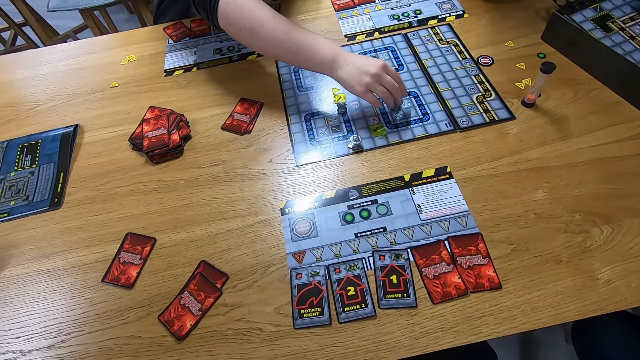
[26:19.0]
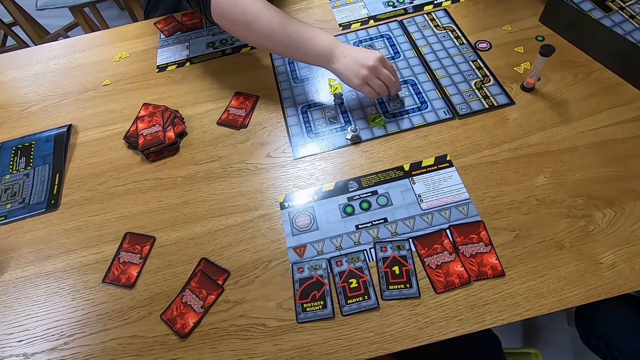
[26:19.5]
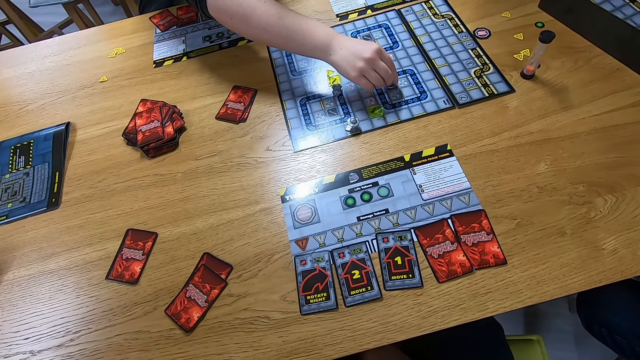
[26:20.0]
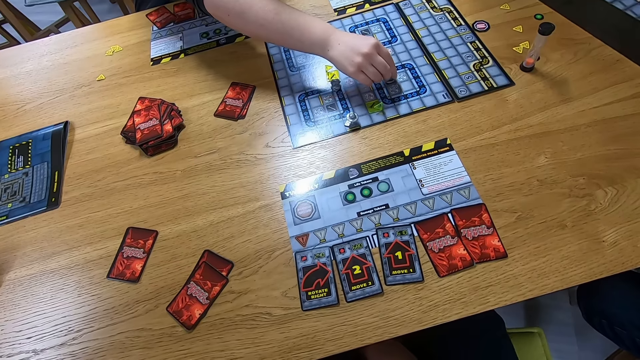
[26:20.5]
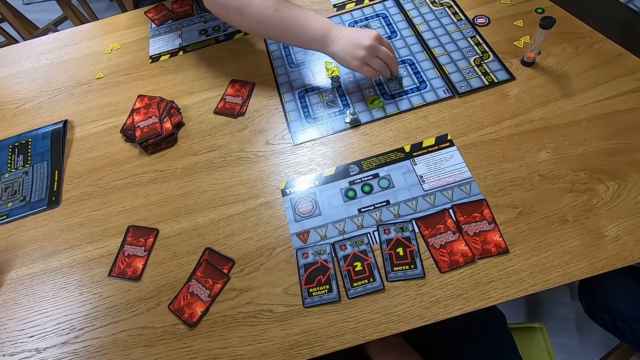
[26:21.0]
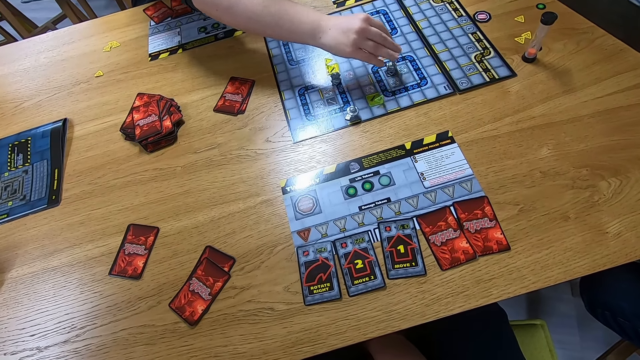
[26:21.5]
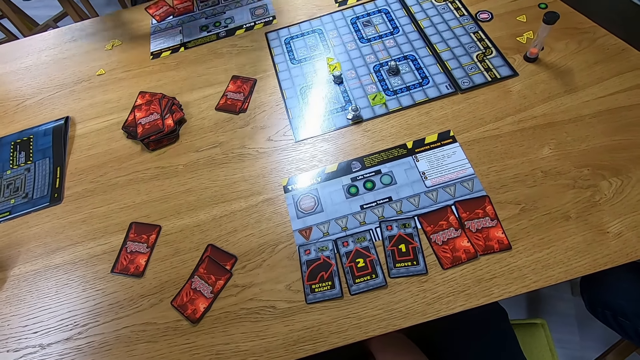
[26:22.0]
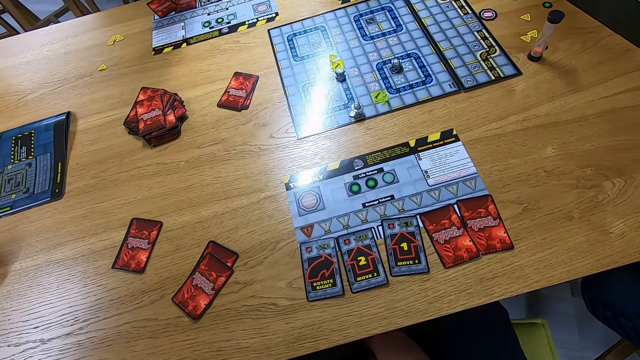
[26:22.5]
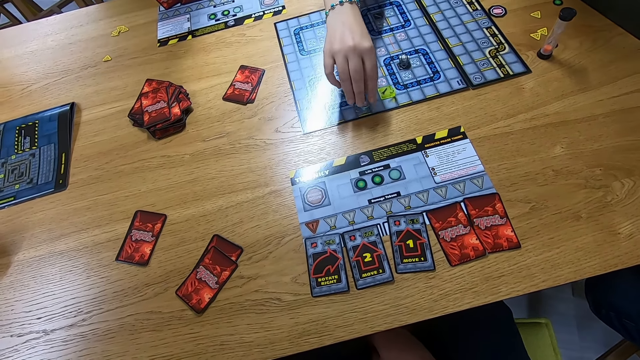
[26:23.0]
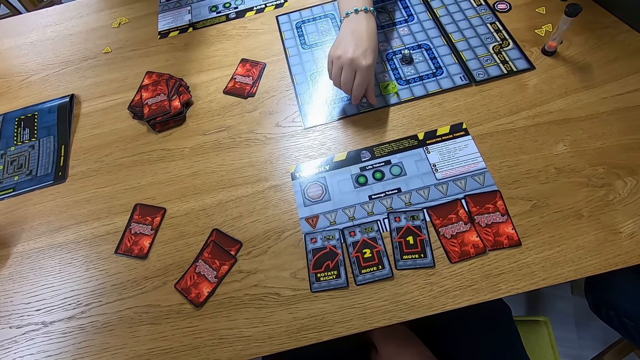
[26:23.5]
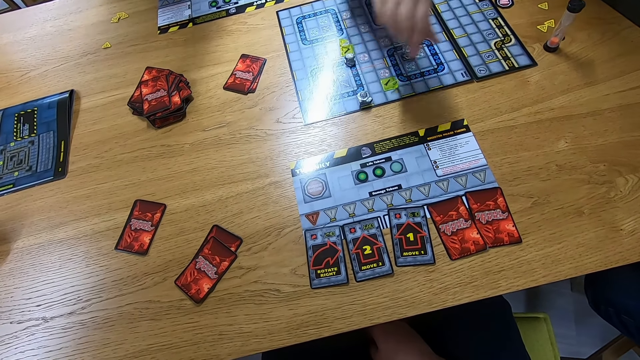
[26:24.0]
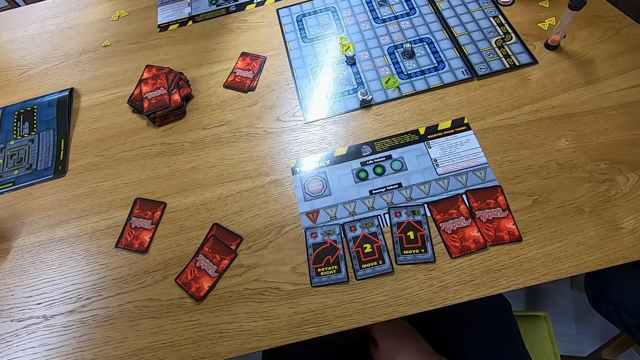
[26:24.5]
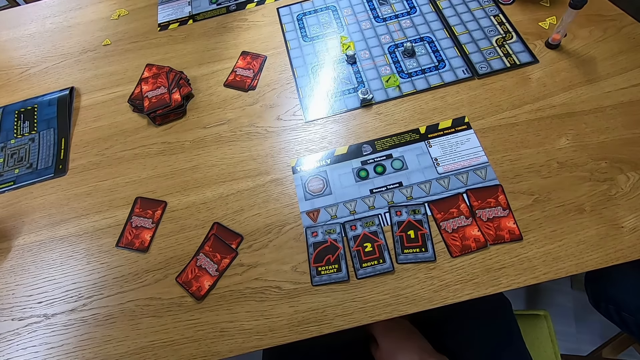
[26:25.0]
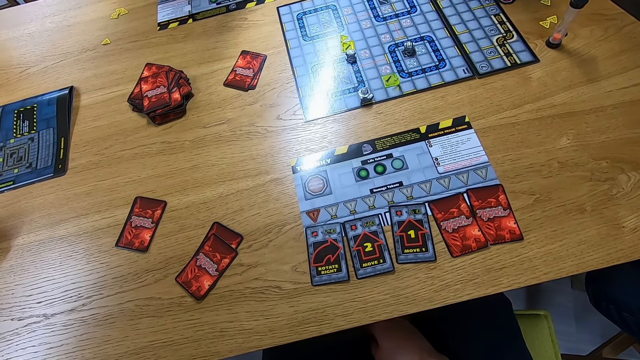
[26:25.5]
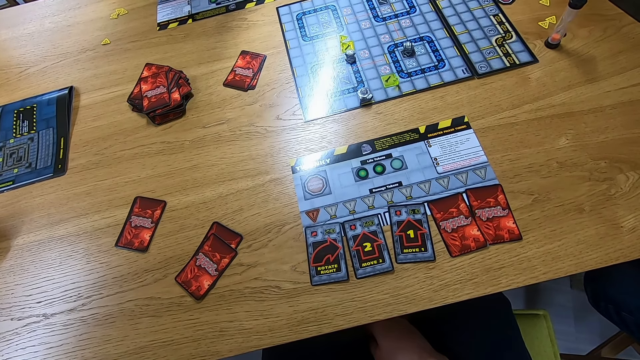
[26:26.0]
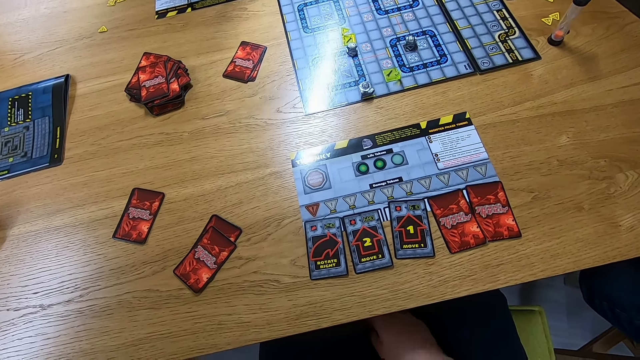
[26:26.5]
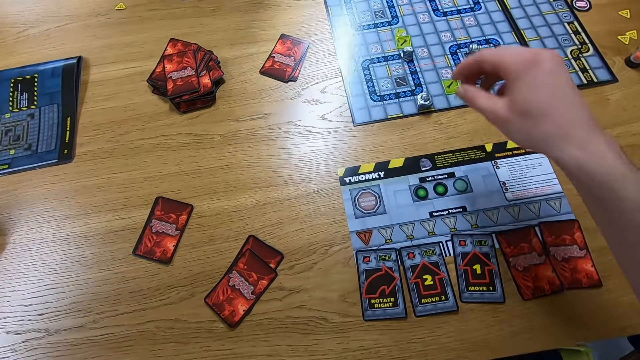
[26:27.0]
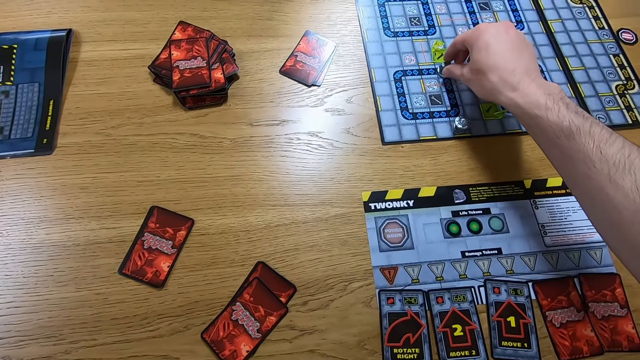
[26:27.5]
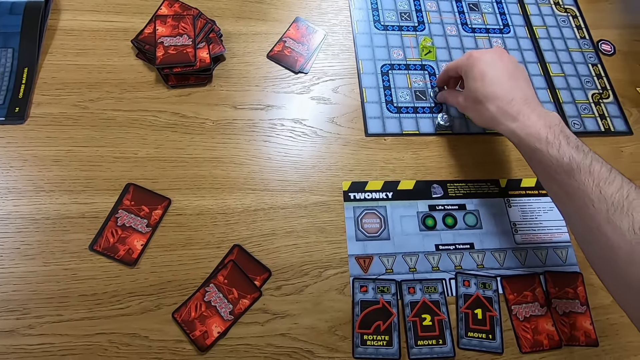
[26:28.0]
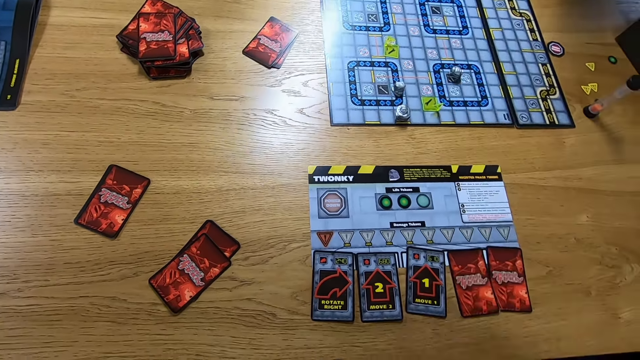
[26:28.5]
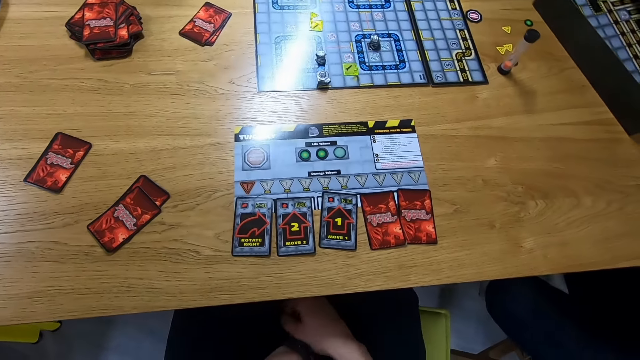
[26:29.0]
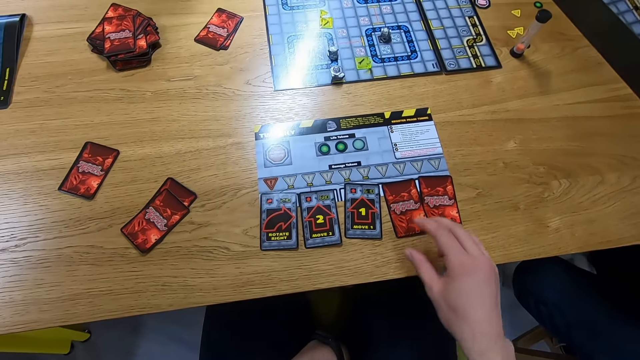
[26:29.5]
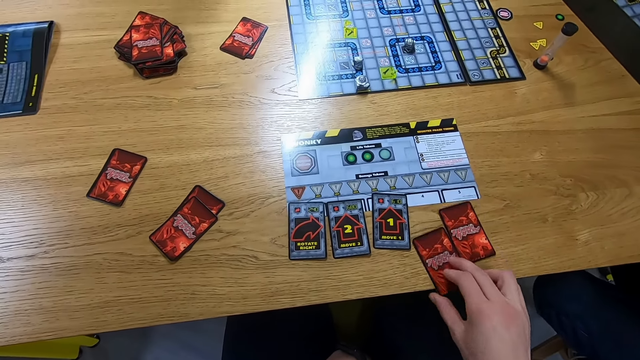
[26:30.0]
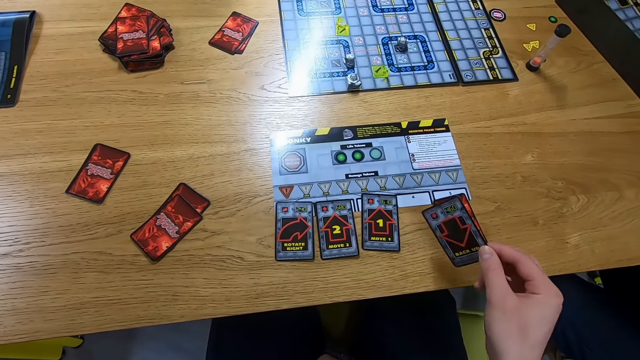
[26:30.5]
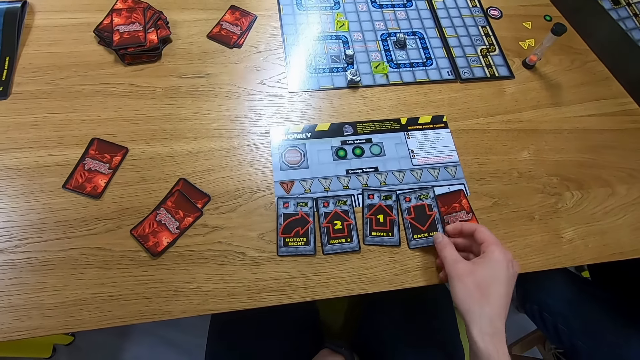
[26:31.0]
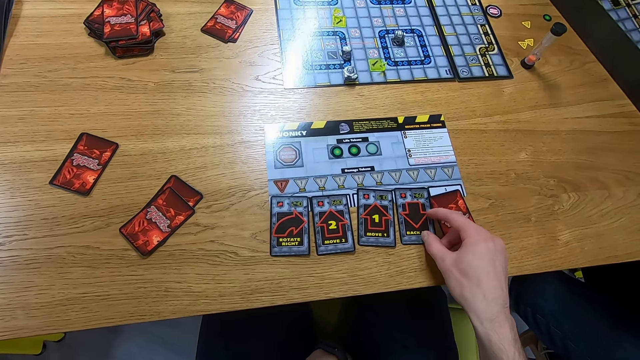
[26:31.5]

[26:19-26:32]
A person moves a robo rally robot on the board. The camera wearer moves the robo rally robot on the board. They turn a card.

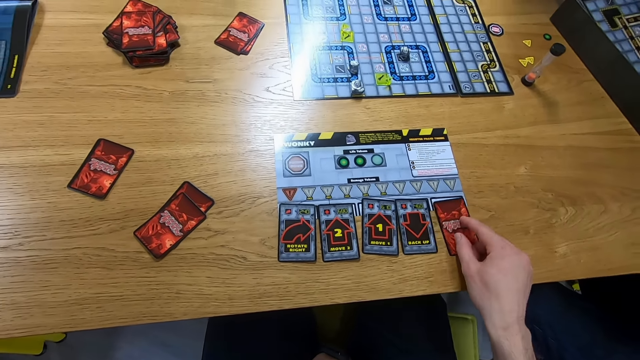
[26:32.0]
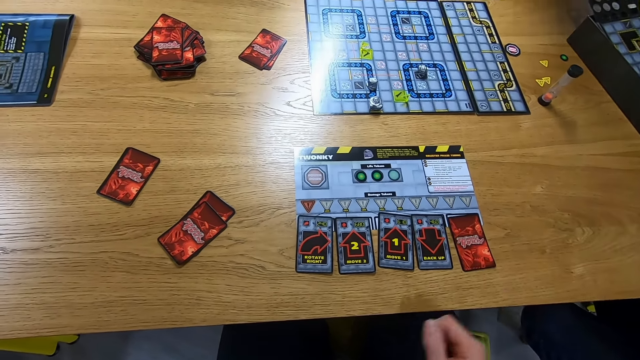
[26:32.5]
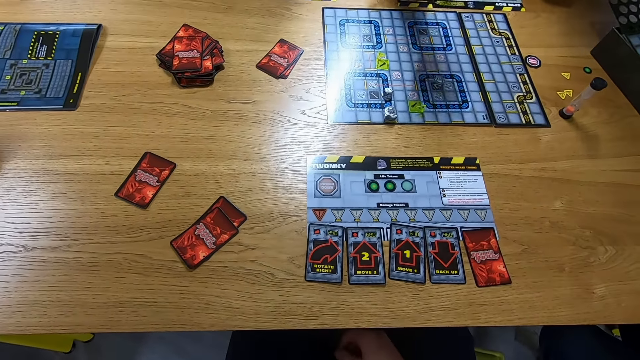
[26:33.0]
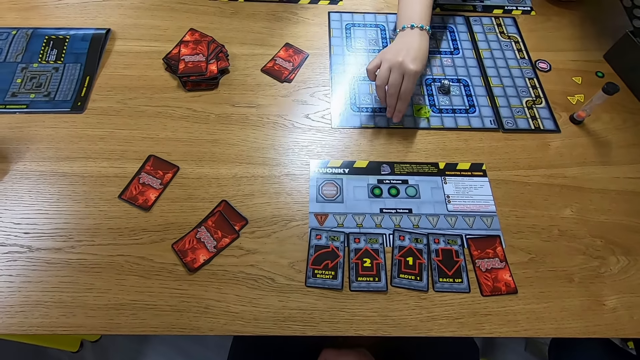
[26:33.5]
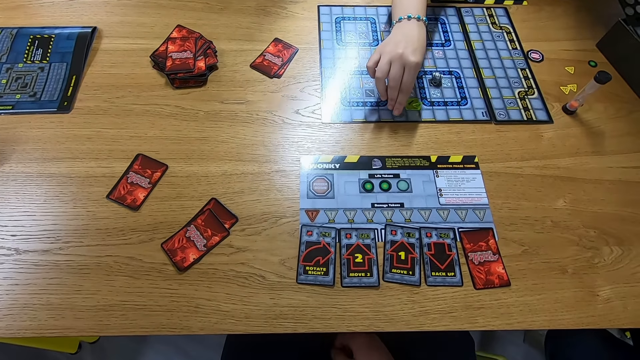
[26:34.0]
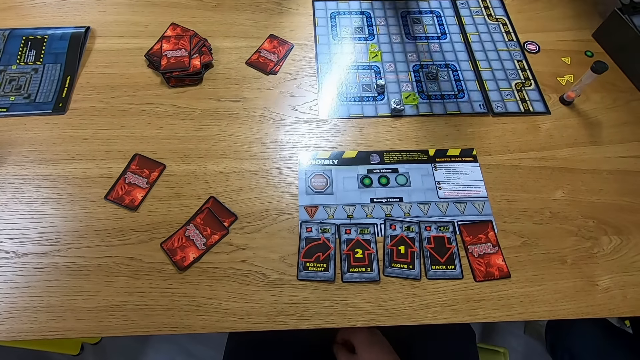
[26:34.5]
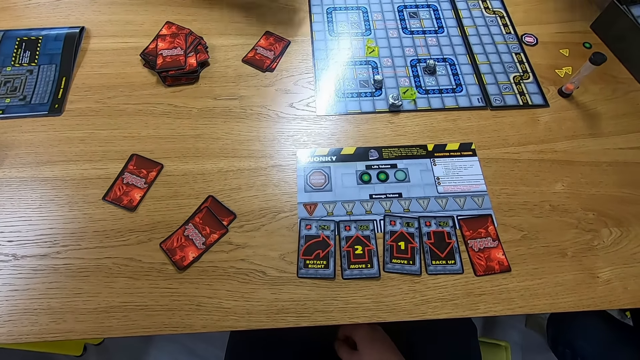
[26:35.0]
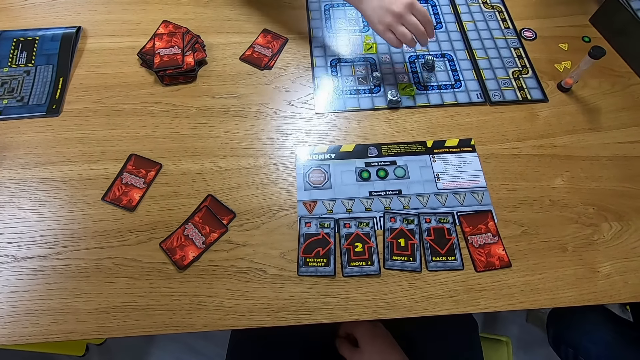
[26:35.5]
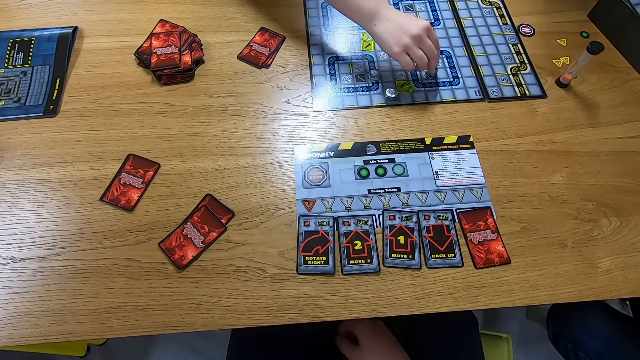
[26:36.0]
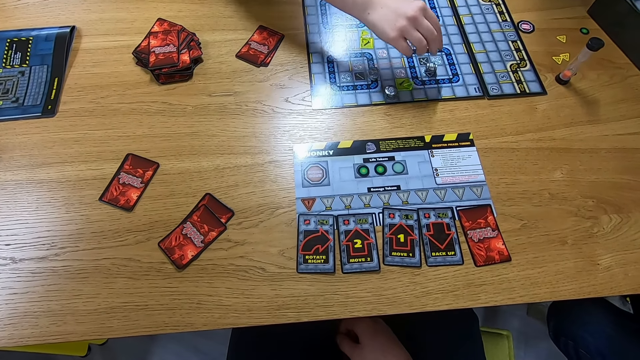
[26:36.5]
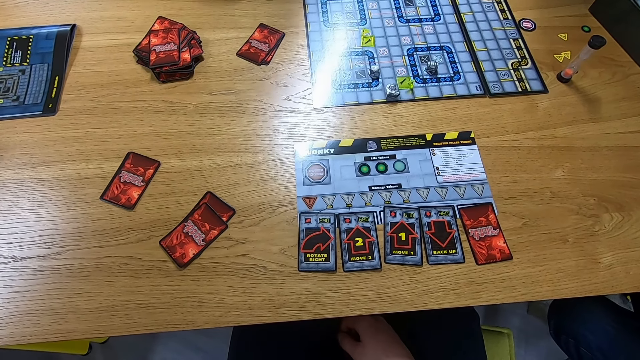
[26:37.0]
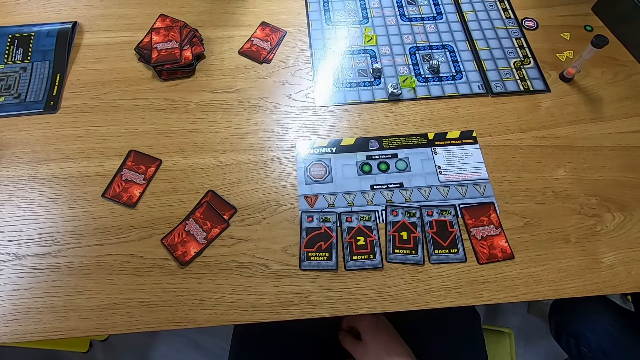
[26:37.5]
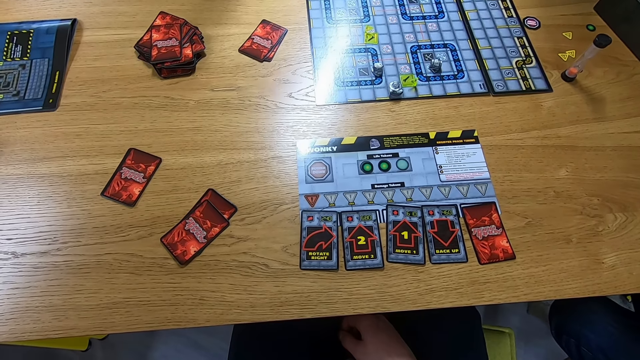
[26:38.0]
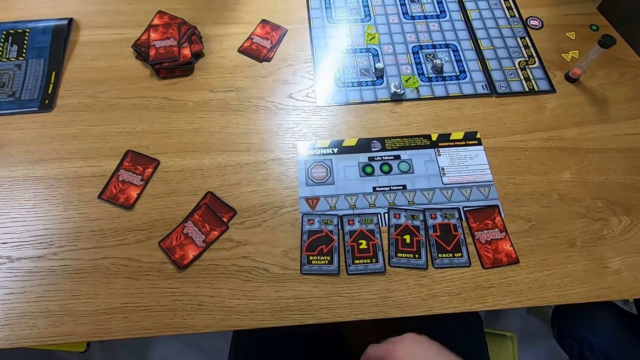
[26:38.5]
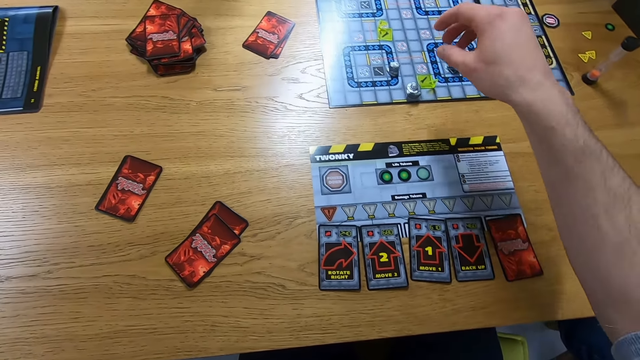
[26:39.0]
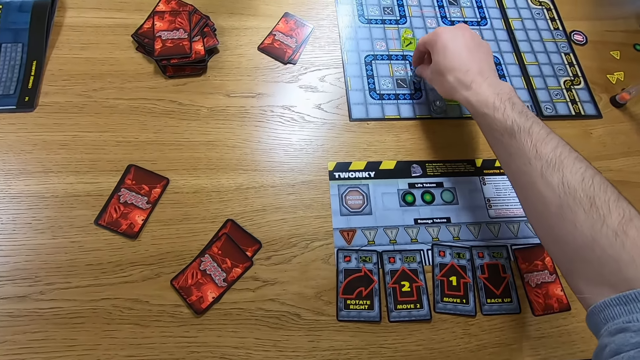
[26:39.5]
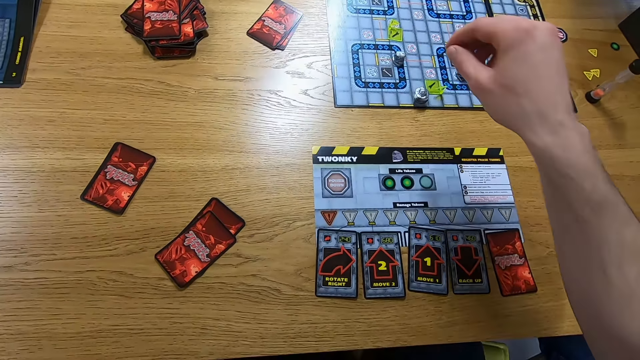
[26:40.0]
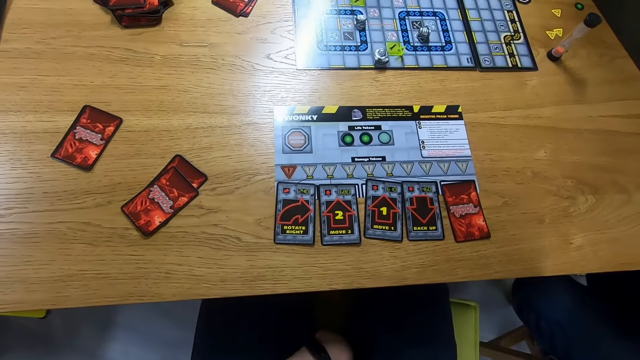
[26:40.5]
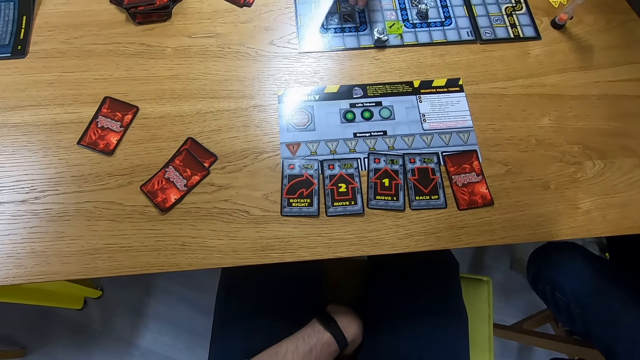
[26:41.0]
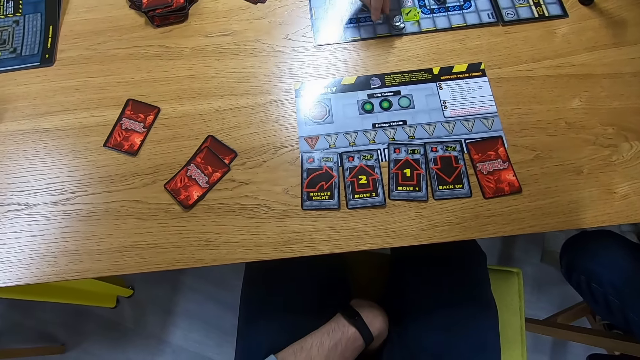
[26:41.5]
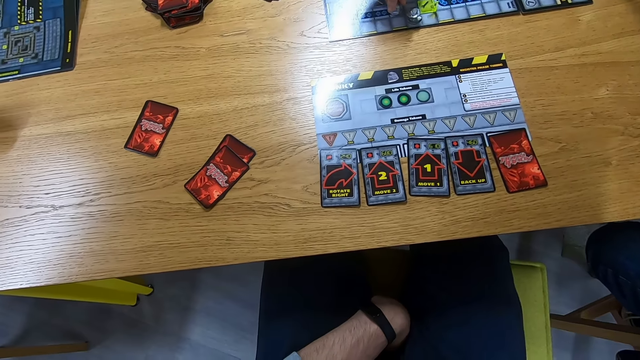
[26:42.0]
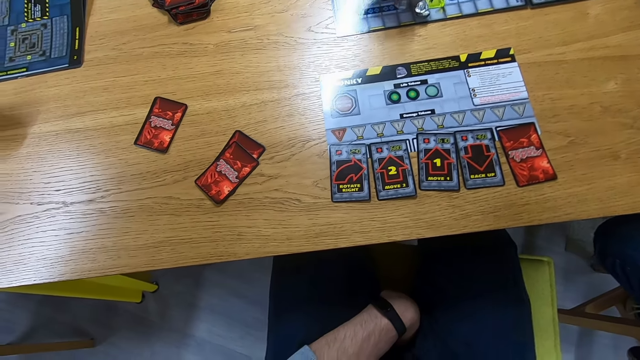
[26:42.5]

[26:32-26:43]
The camera wearer moves a card. A person moves a robo rally robot on the board. Another person moves the robo rally robot on the board. The camera wearer moves the robo rally robot on the board. The first person moves the robo rally robot on the board.
